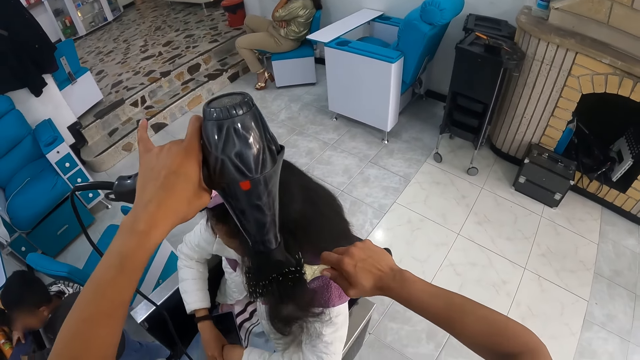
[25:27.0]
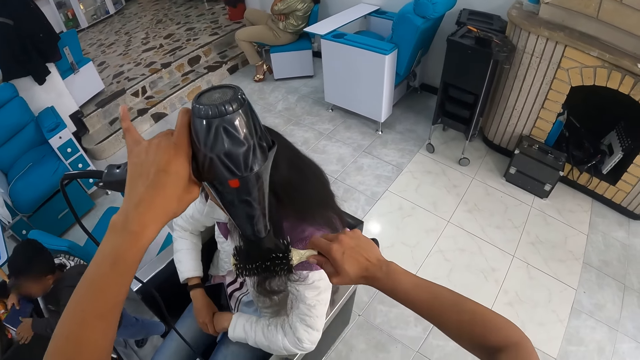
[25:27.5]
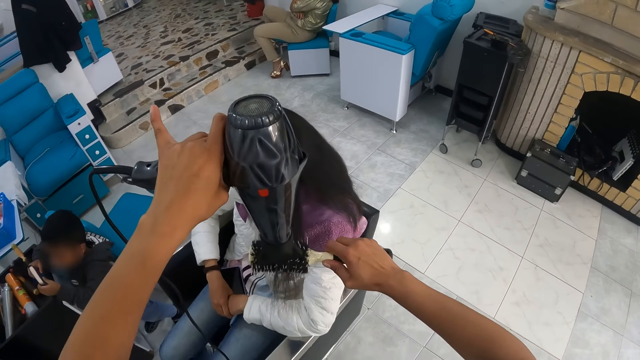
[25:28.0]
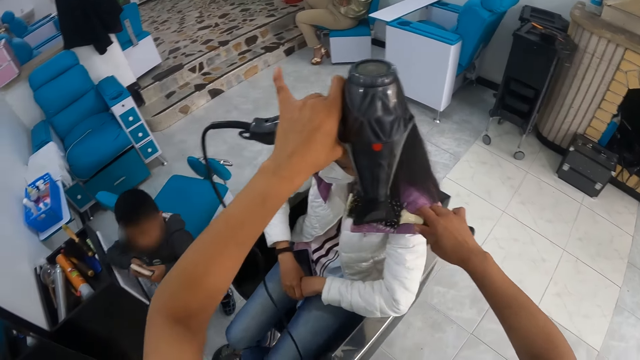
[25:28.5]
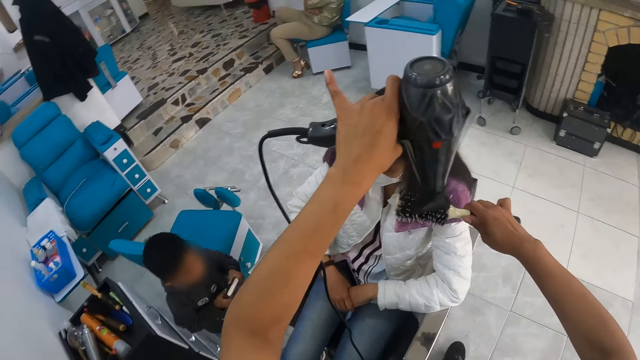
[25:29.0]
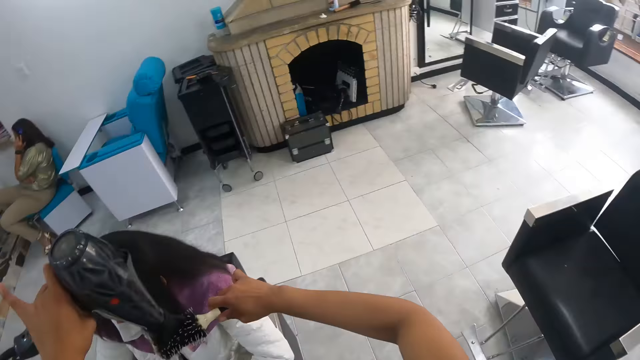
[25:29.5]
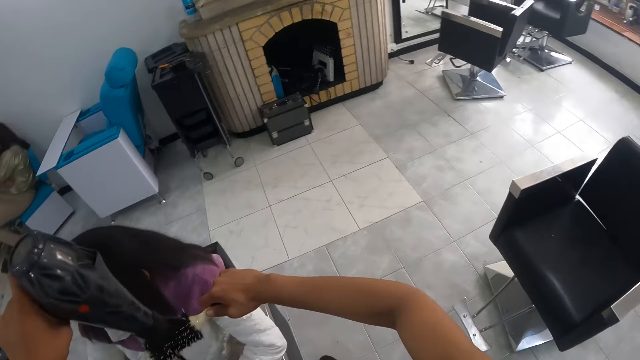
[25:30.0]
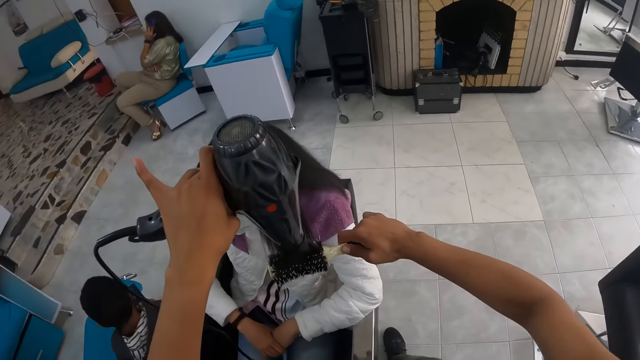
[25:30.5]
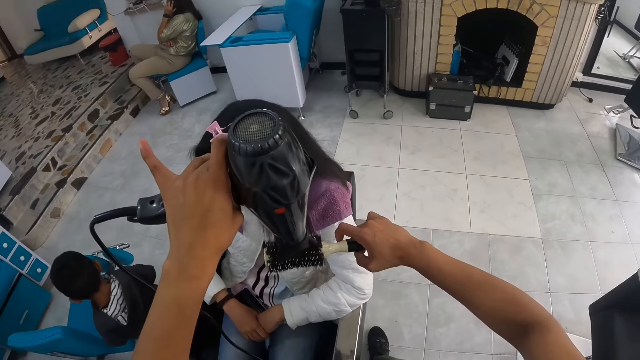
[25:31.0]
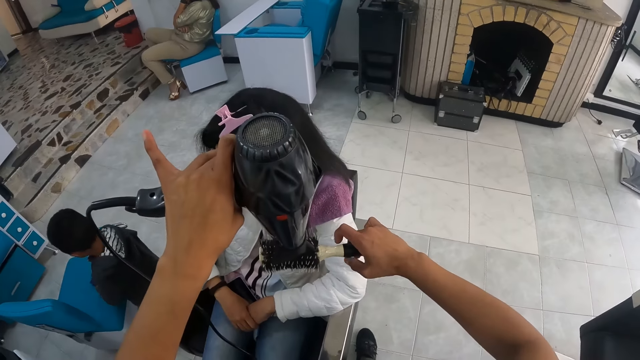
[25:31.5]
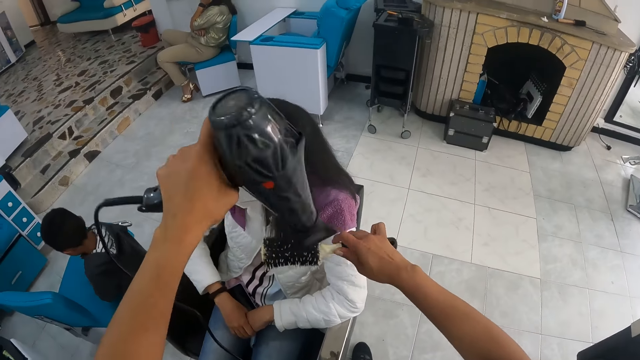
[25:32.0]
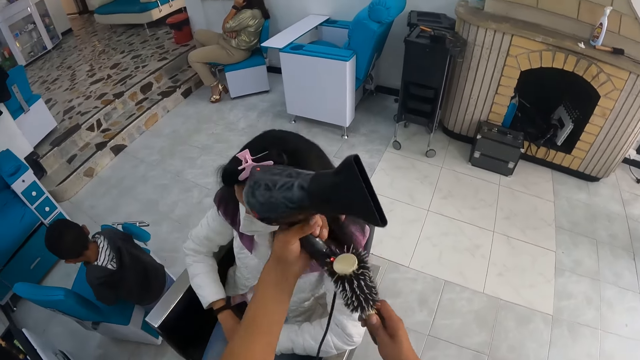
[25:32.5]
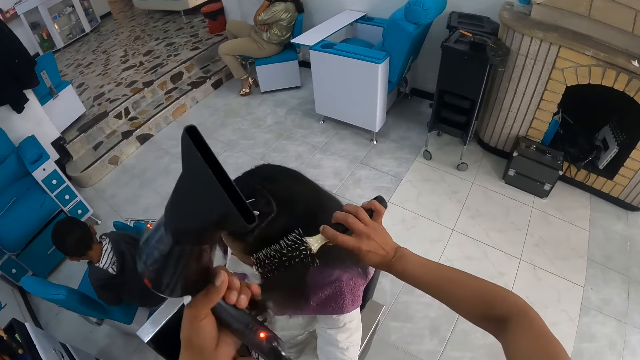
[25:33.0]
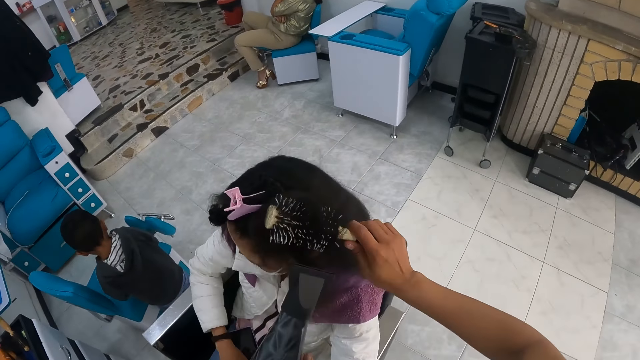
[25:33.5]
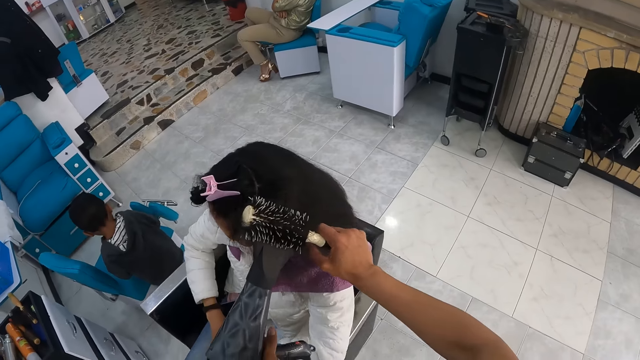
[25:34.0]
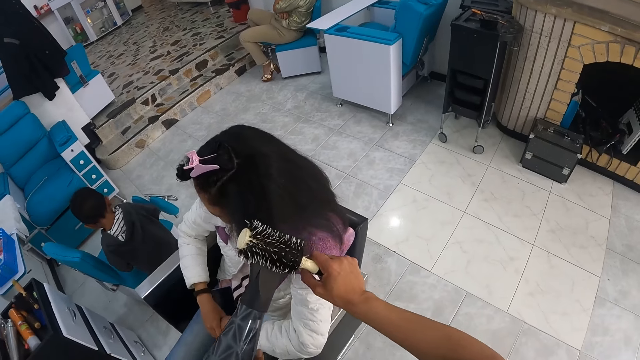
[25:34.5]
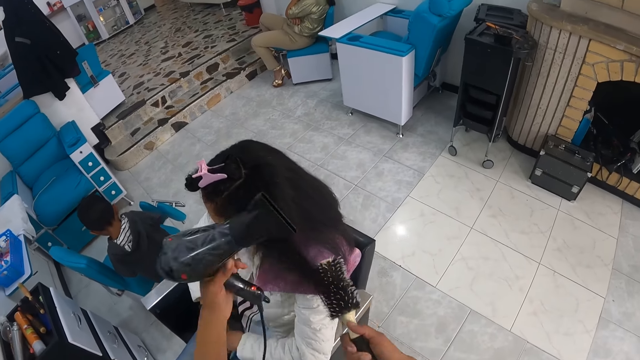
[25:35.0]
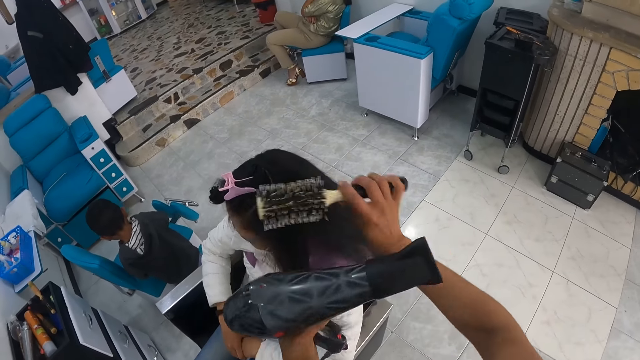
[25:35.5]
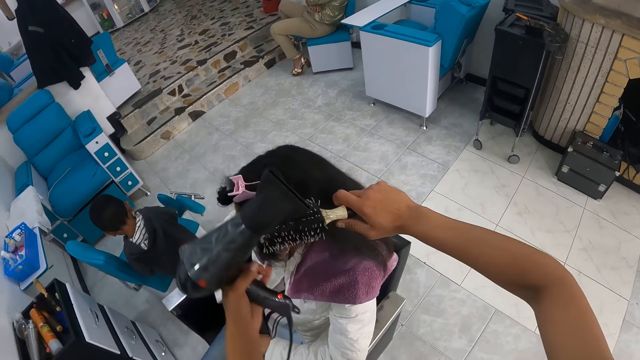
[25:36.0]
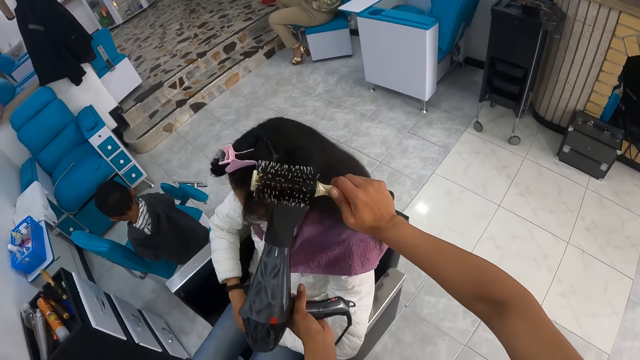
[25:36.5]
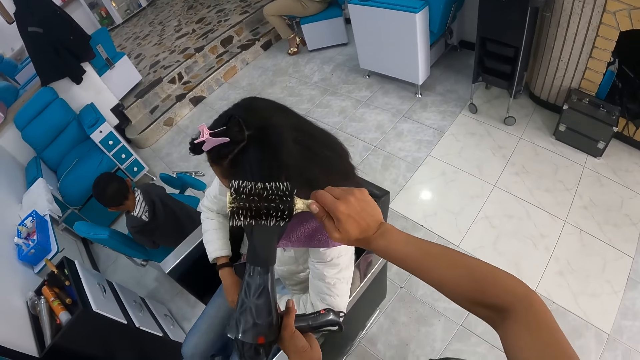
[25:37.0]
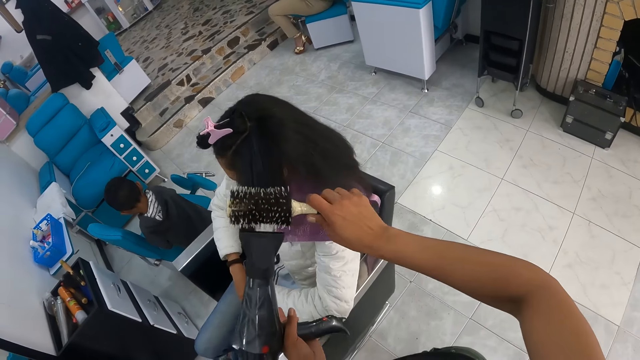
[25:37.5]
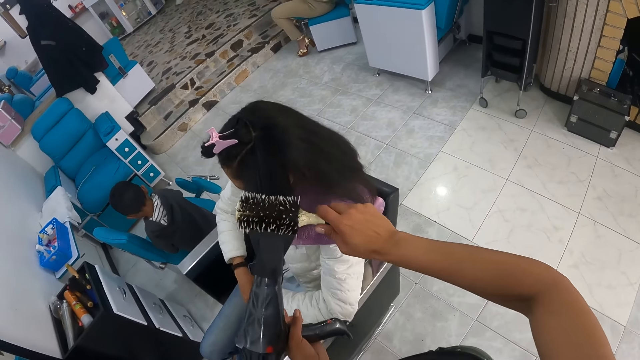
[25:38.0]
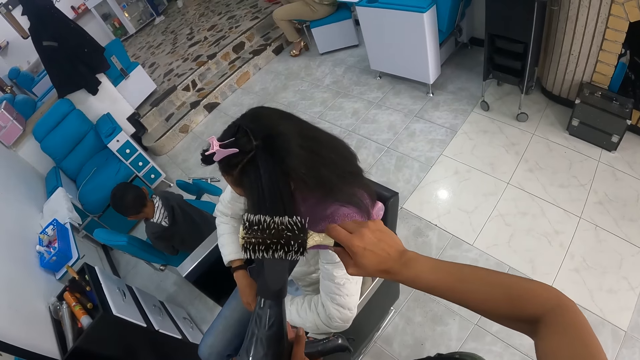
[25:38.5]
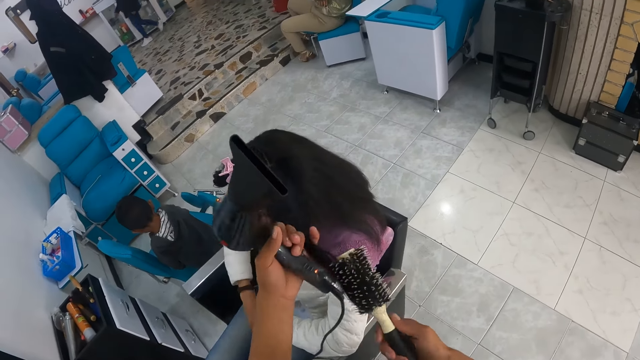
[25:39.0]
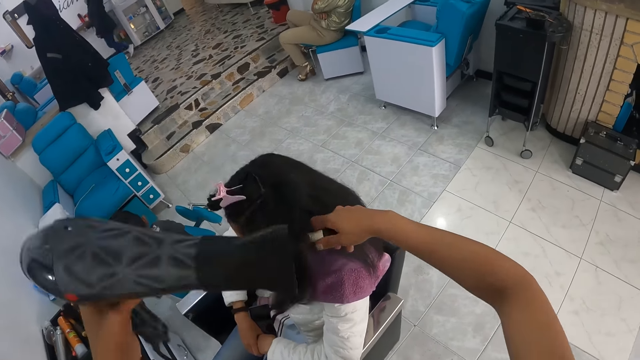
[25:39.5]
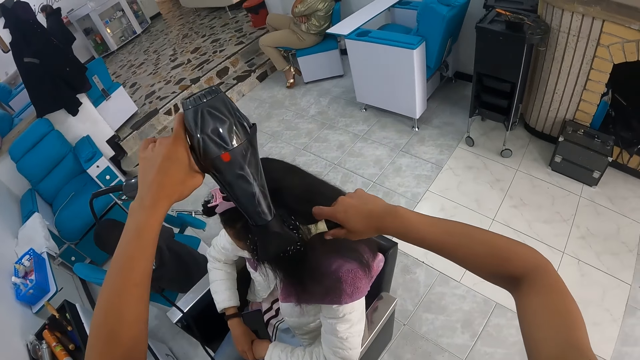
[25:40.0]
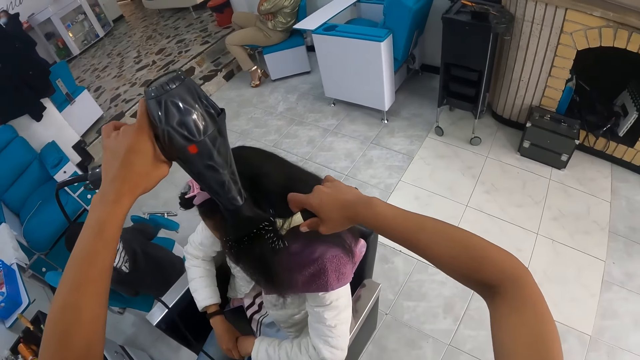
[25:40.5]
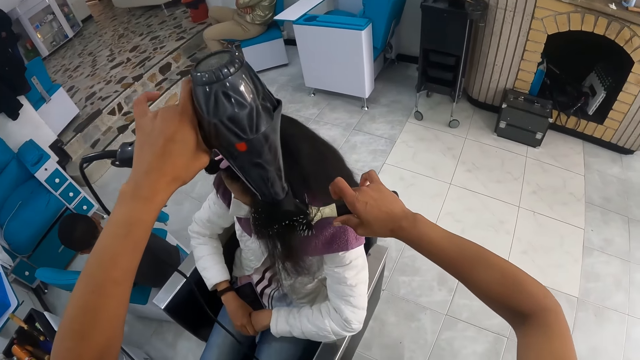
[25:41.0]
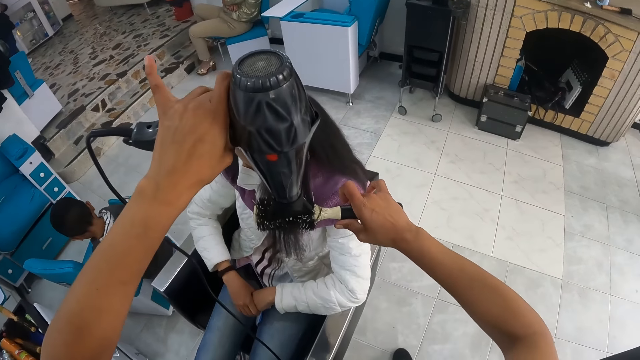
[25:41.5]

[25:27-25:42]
The boy holds the book with both hands. The camera wearer looks around and straightens the hair. She holds the woman's hair with her left hand repeatedly.

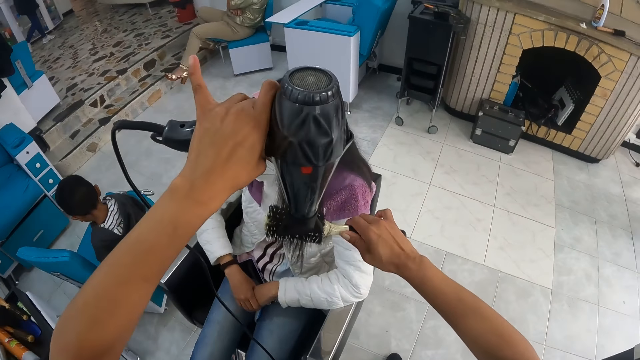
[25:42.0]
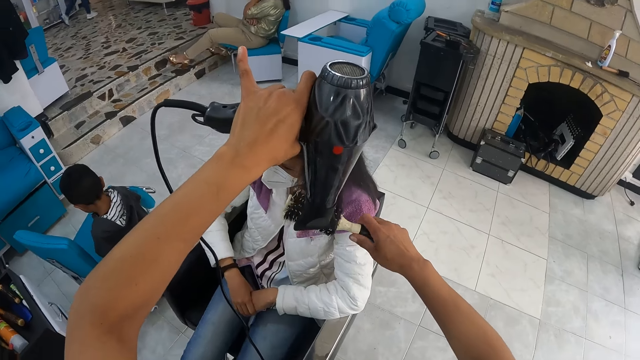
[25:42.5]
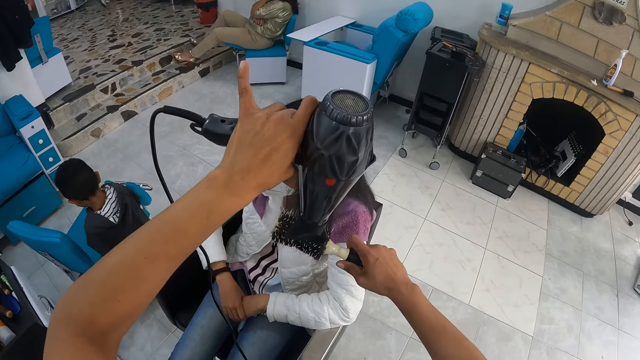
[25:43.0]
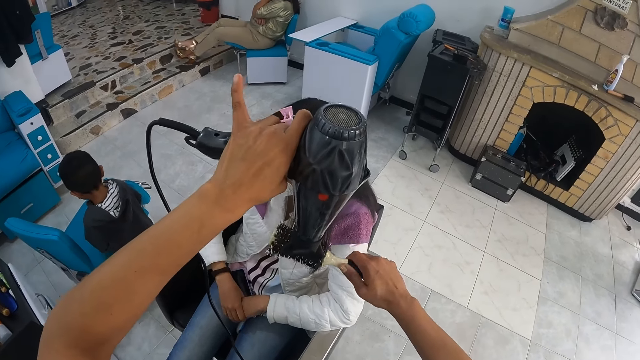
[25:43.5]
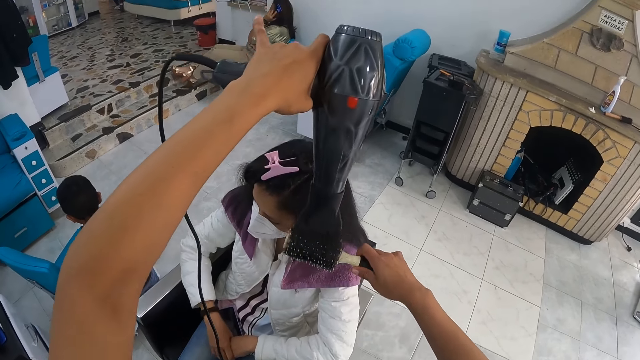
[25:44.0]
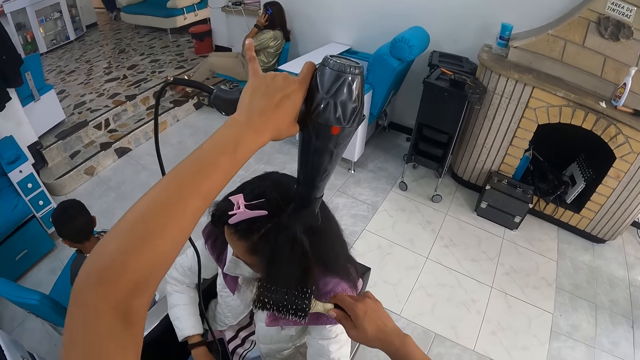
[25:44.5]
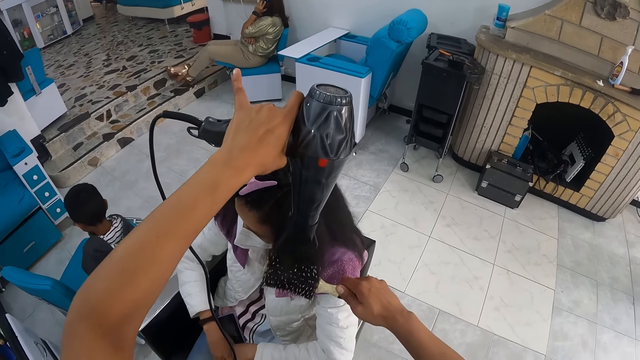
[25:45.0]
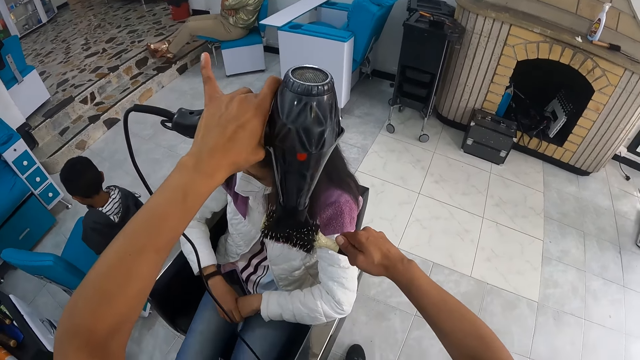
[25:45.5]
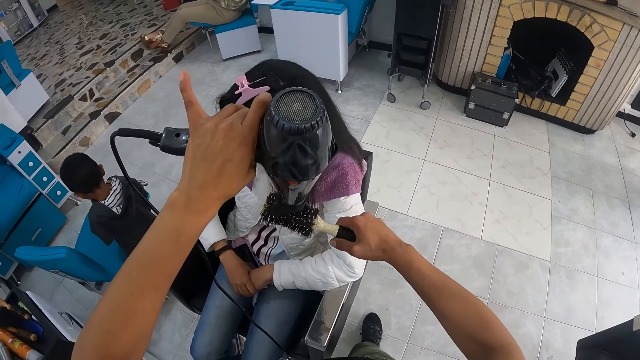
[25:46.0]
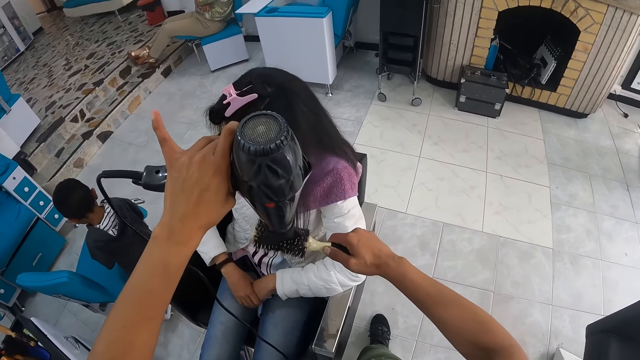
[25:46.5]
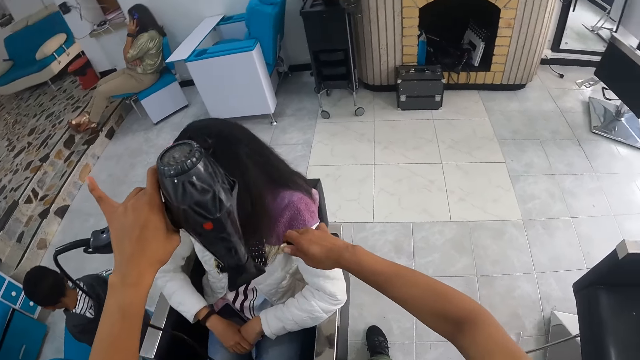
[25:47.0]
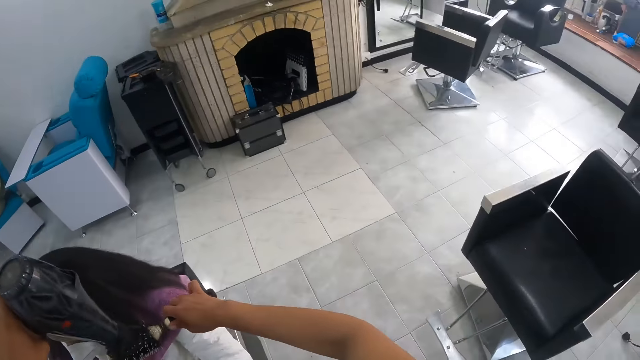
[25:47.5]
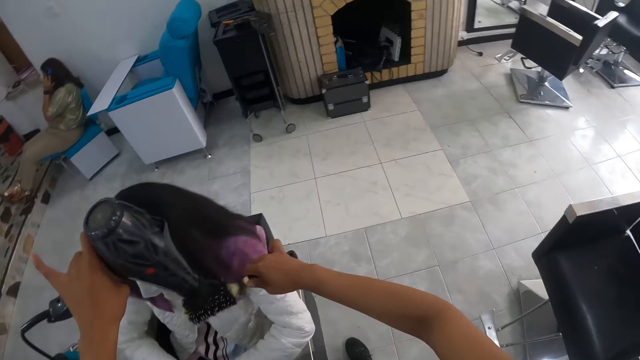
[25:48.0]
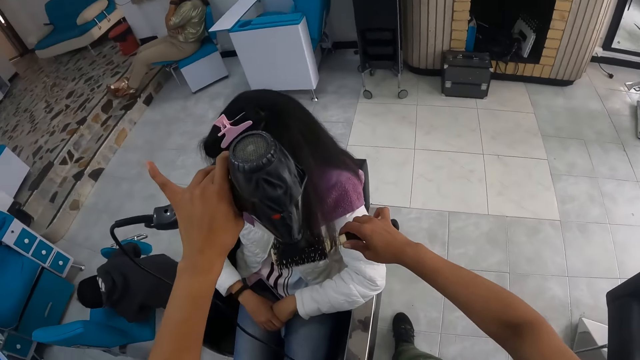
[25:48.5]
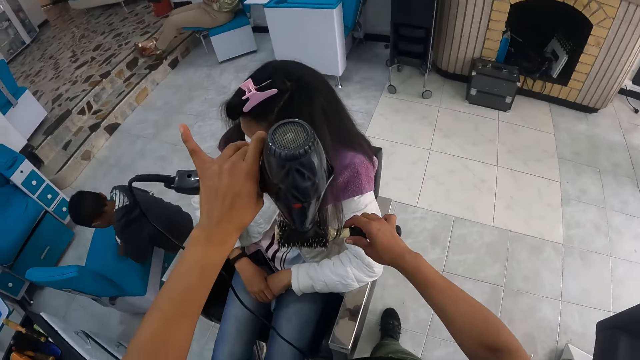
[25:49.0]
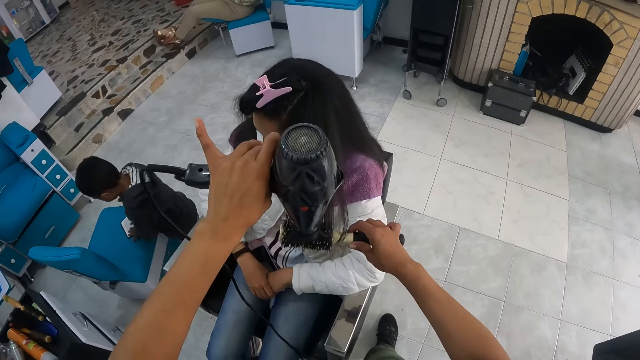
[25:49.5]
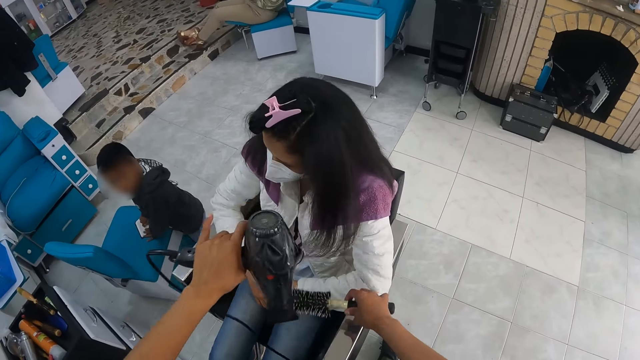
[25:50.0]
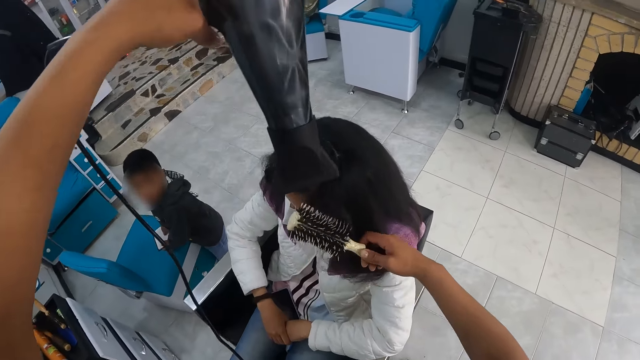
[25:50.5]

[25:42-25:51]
The camera wearer looks around and straightens the hair.
